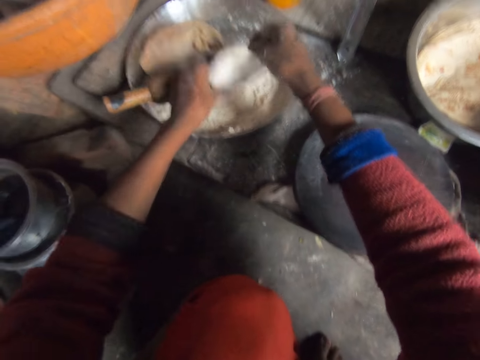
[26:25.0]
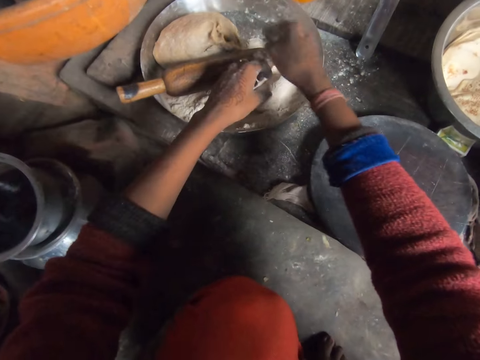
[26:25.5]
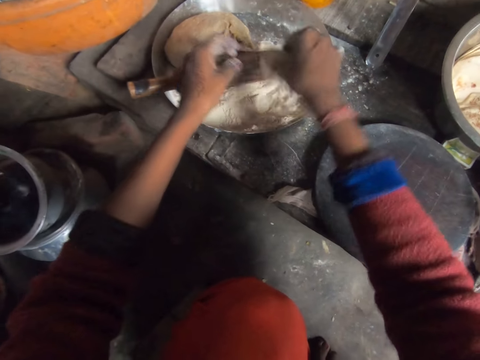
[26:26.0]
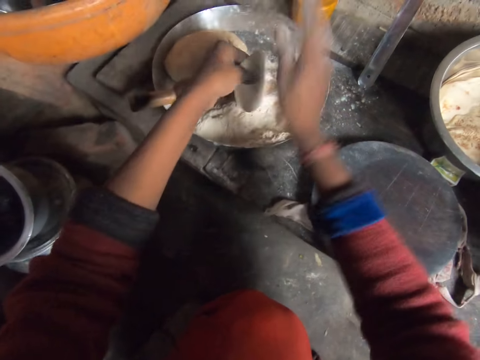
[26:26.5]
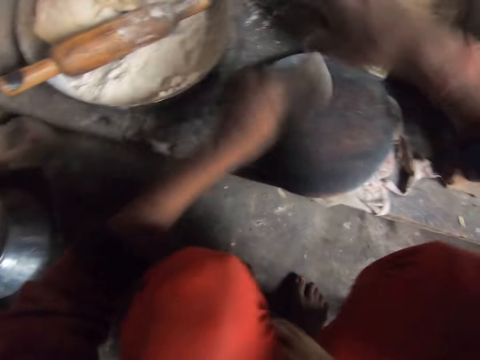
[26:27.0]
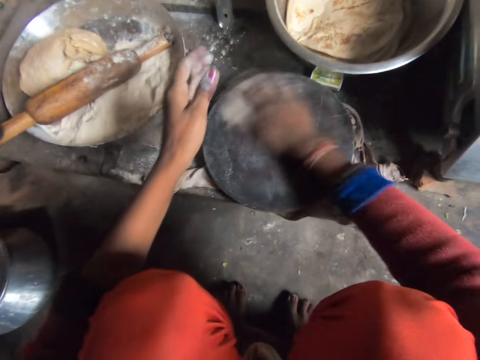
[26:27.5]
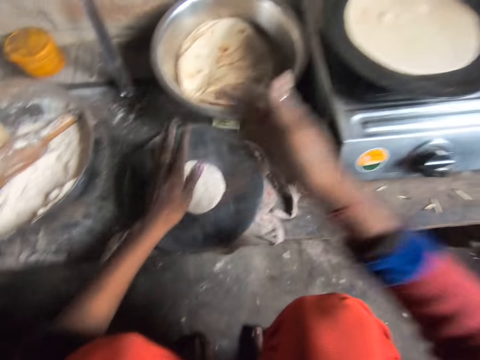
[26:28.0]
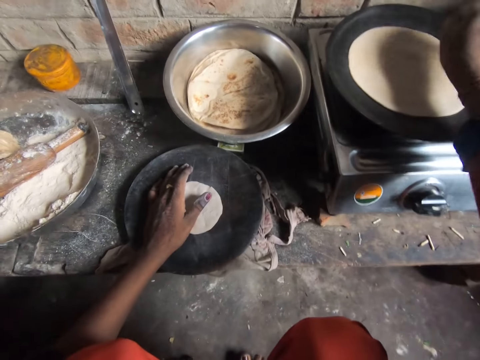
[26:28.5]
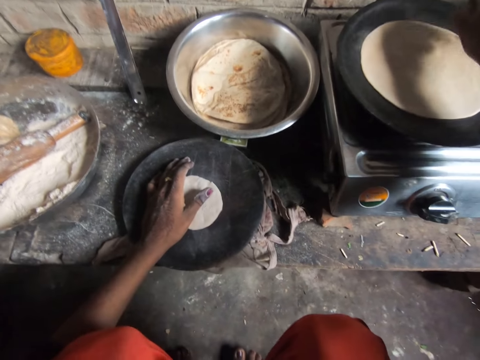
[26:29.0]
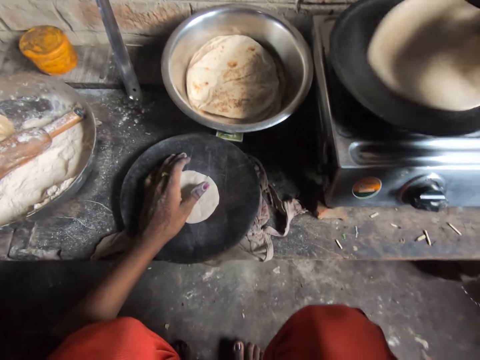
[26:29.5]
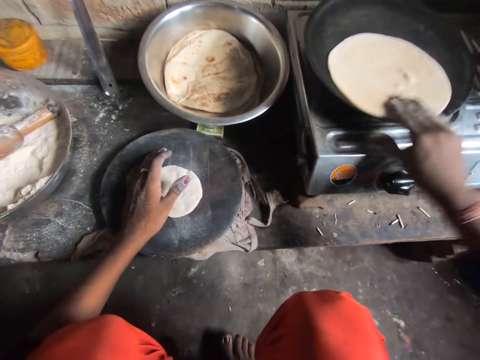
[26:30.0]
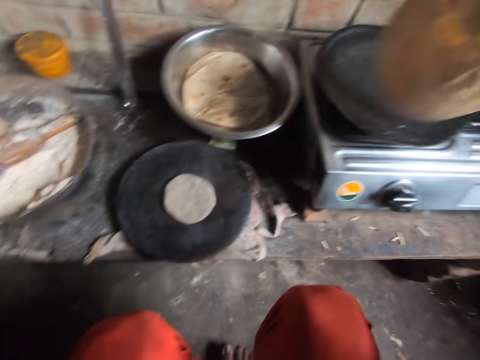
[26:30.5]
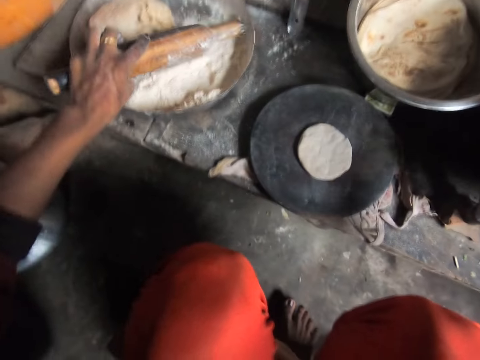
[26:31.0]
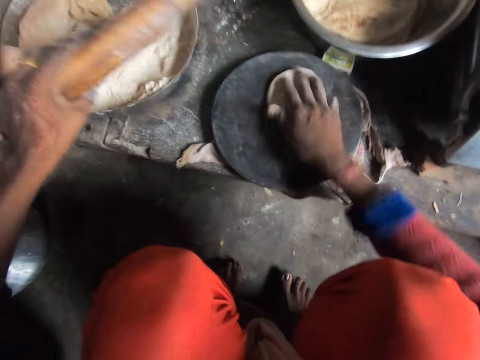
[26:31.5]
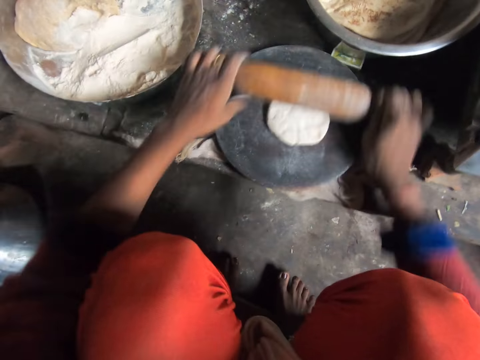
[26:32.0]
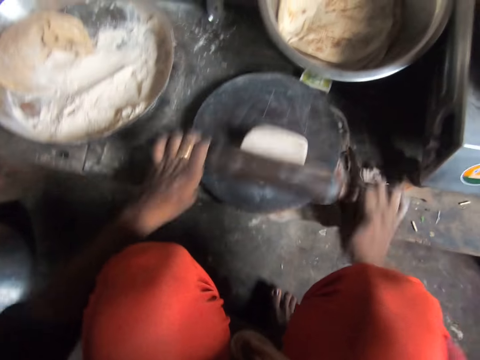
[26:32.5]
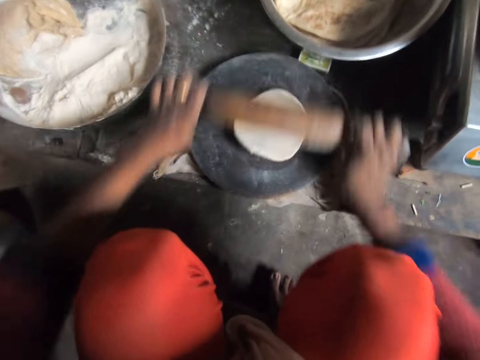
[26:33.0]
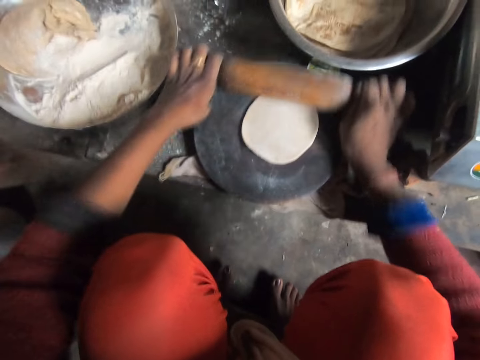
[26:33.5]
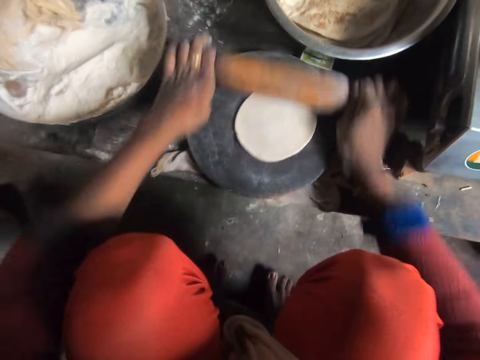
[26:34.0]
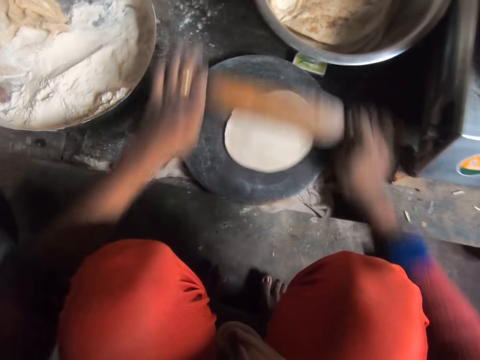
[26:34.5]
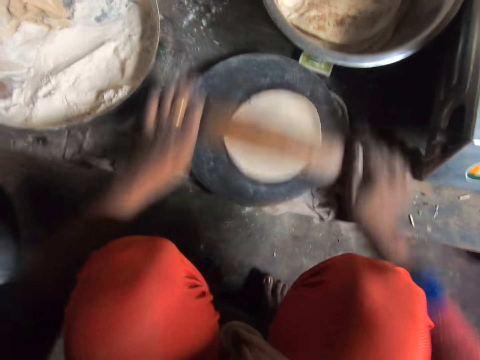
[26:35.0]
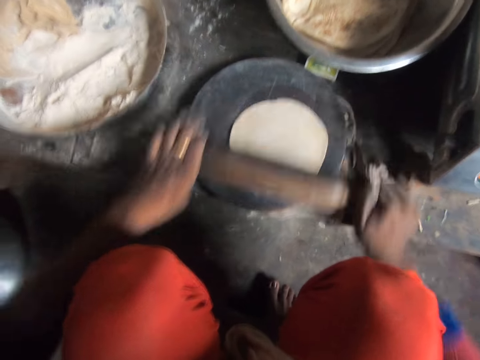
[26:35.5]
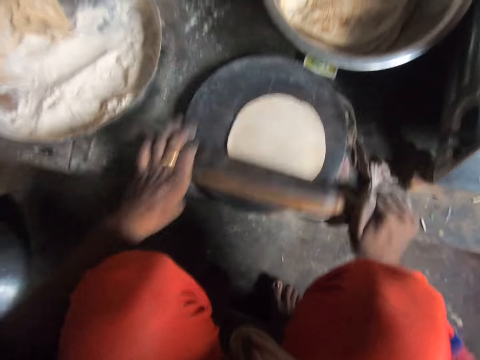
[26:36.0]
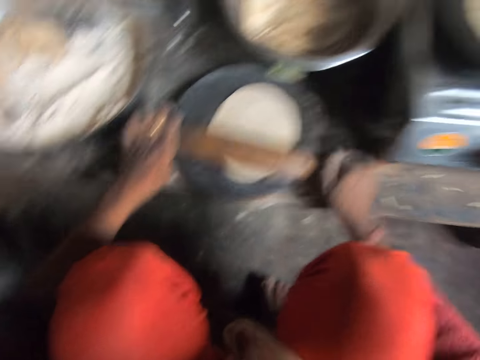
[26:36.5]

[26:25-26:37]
The camera wearer puts flour on the dough and puts the dough in the tray. She picks the dough from the tray. She beats the dough. She drops the dough on the wood. She rubs the dough on the wood. She rubs her hands together. She touches the dough on the pan. She turns the flatbread on the flat pan. She picks up the dough from the pan. She touches the dough with her right hand and picks up the rolling pin from the tray with her left hand. She flattens the dough with the rolling pin.

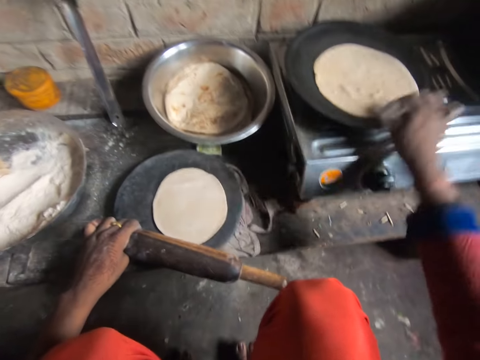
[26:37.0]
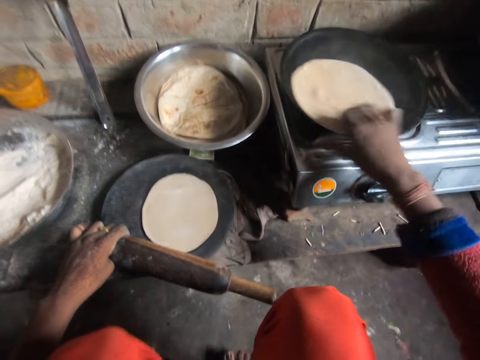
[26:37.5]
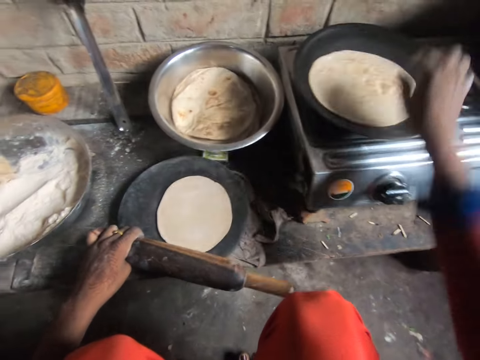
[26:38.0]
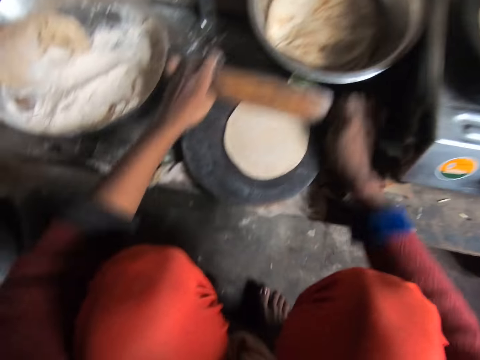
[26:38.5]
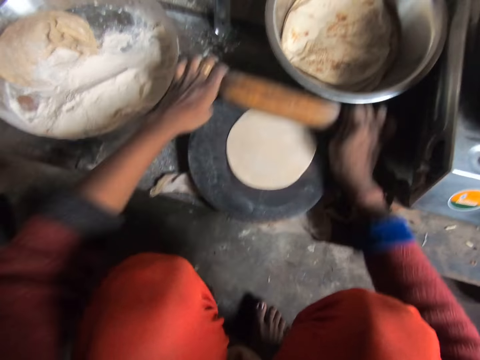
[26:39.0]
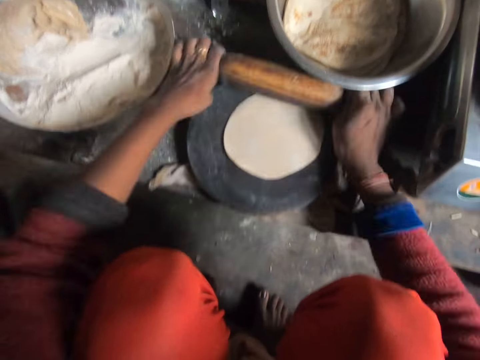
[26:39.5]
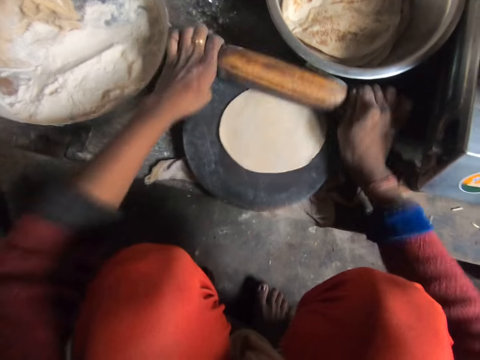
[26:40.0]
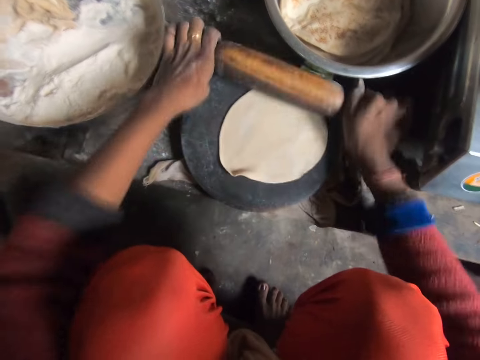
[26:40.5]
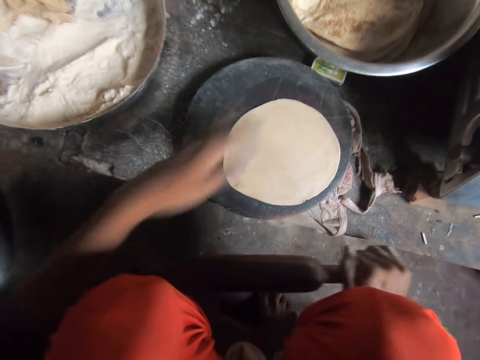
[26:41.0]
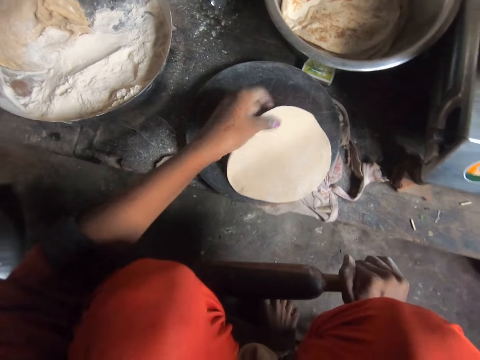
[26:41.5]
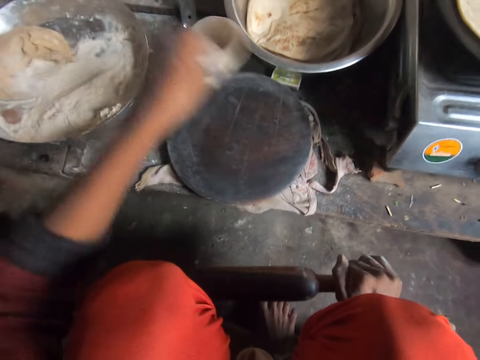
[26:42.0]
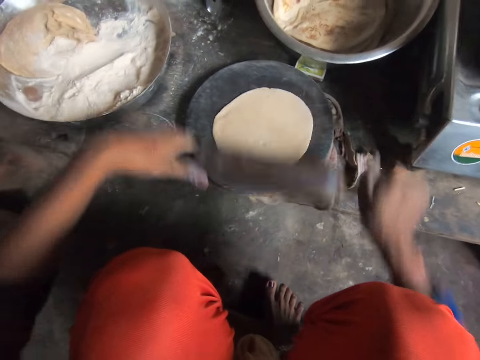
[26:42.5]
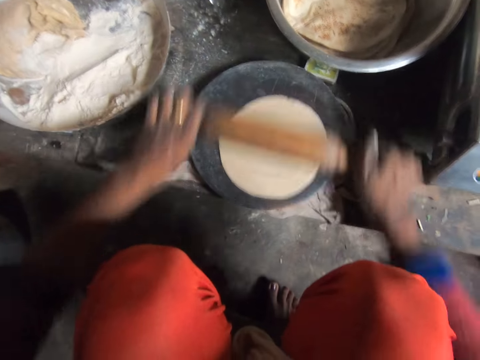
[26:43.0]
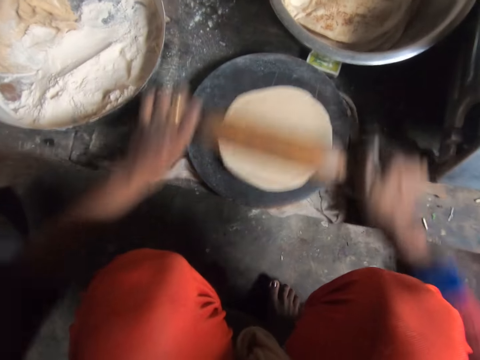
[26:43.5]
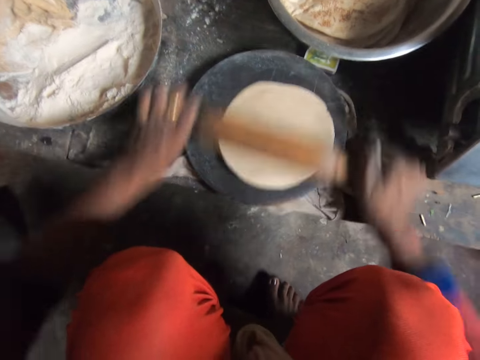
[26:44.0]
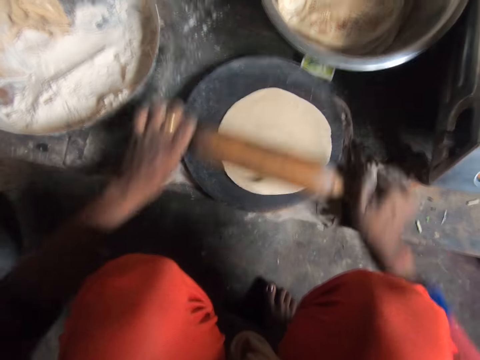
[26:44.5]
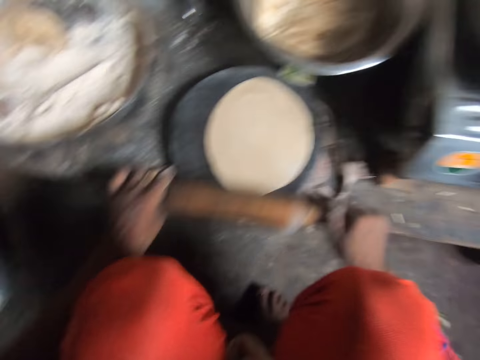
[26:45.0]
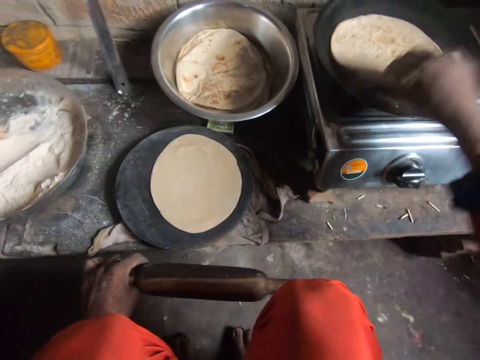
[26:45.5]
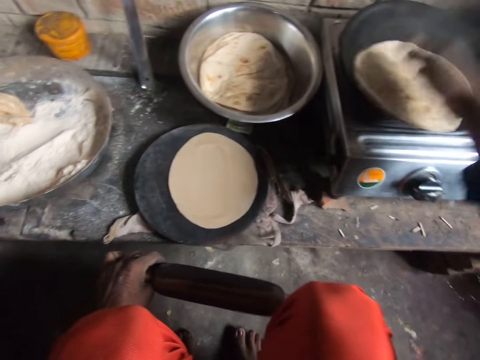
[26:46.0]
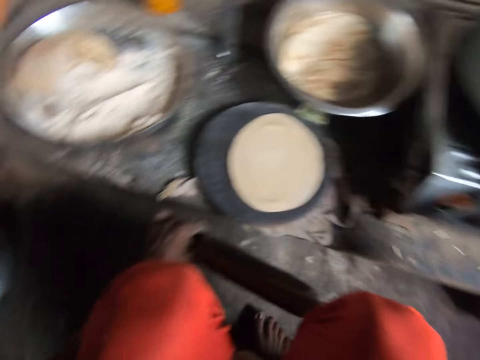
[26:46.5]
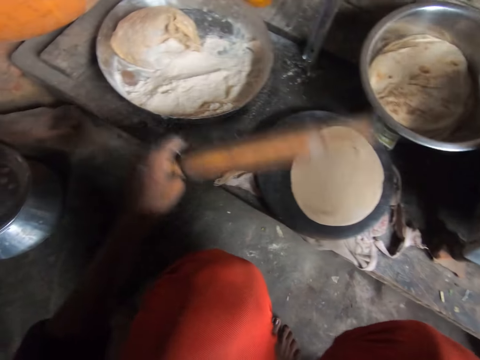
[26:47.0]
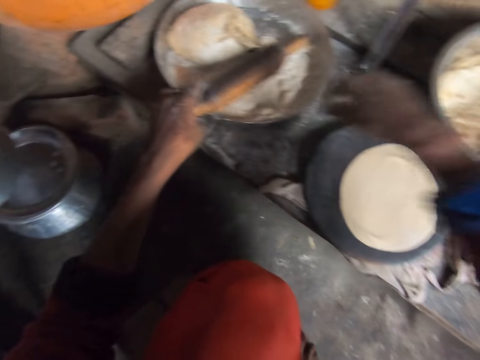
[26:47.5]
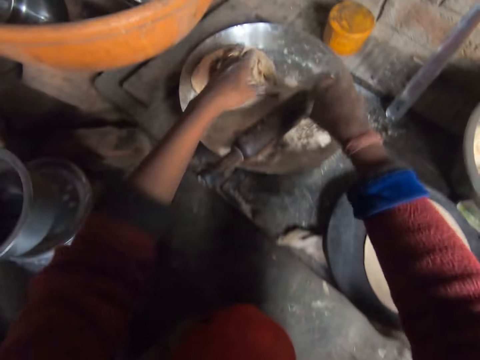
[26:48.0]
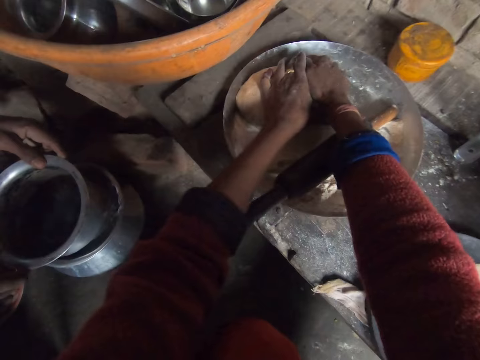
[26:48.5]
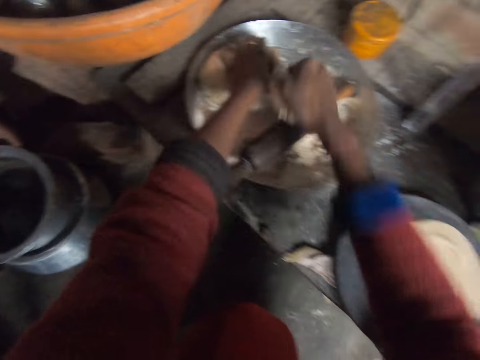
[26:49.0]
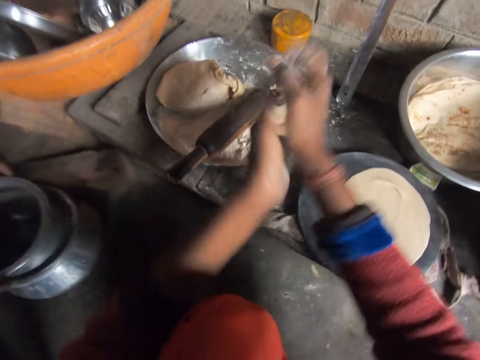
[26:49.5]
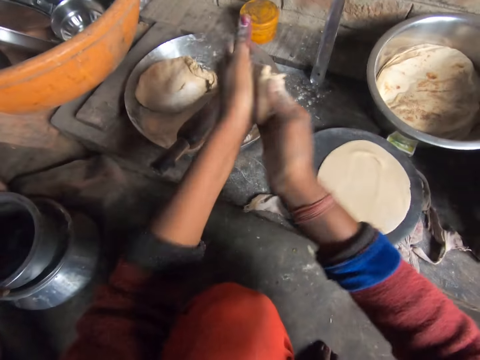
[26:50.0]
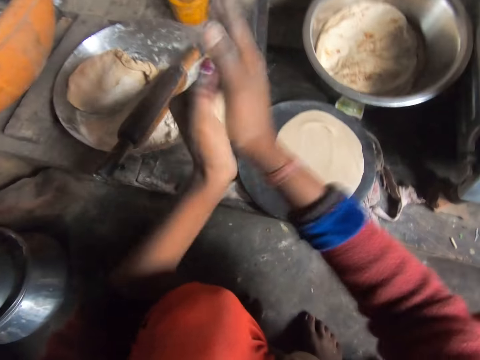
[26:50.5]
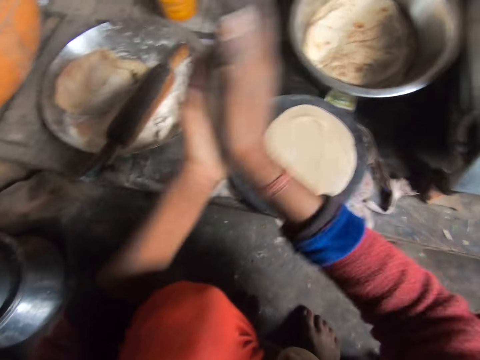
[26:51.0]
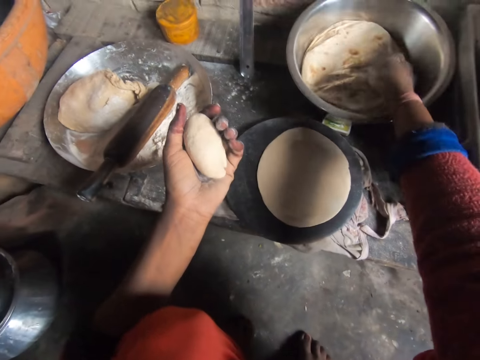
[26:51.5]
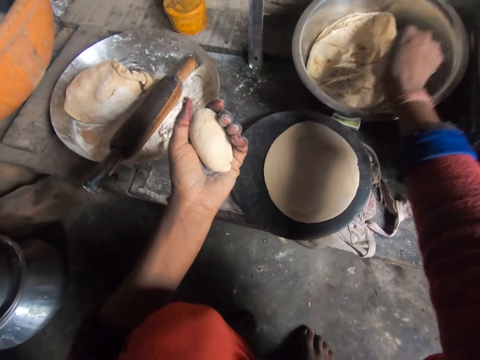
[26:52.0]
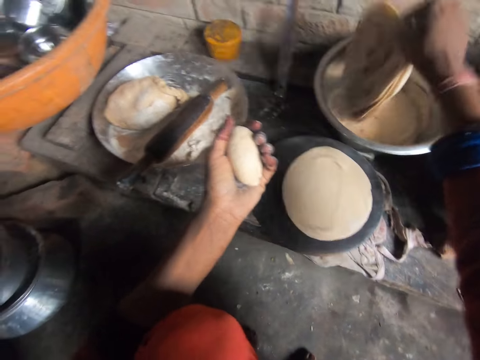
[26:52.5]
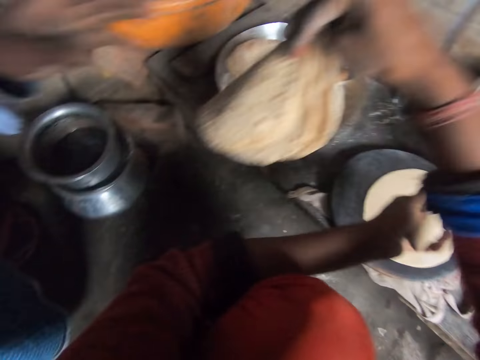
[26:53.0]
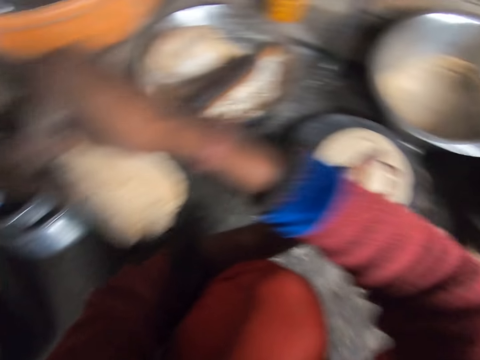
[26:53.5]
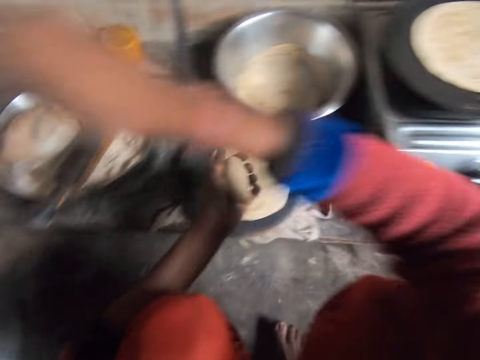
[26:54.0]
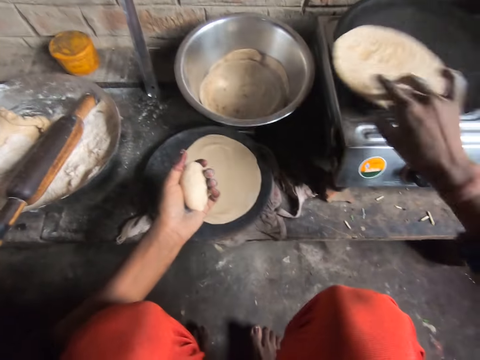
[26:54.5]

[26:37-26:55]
The camera wearer flips the dough or flatbread on the pan. She flattens the dough with the rolling pin. She flips the dough on the wood. She flattens the dough with the rolling pin. She flips the dough on the pan. She drops the rolling pin in the tray. She touches flour. She cuts the dough and picks the dough in the tray. She rolls the dough with her hands. She picks the dough from the bowl. A man picks the flatbread from the camera wearer. The camera wearer gives the dough to the man.
